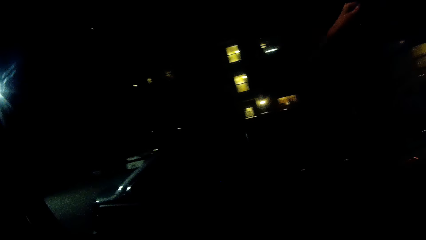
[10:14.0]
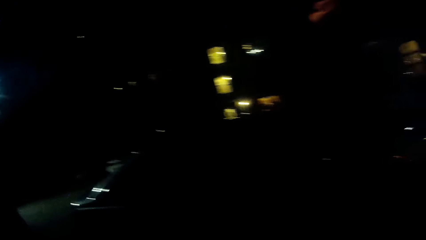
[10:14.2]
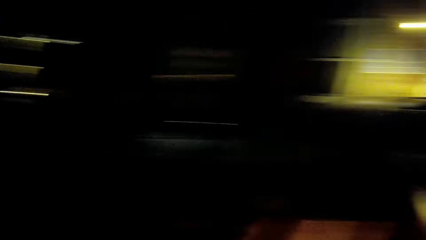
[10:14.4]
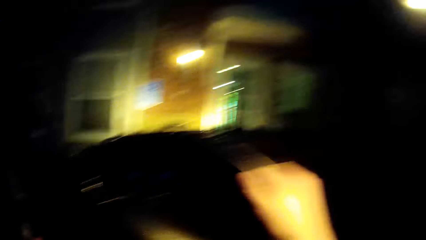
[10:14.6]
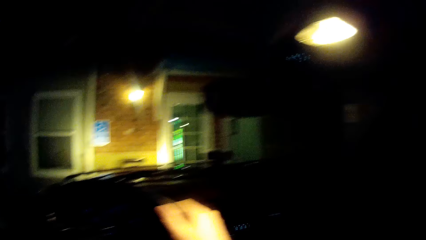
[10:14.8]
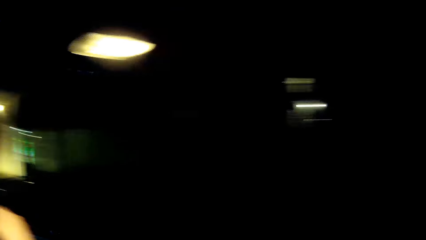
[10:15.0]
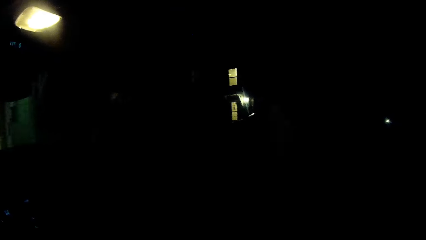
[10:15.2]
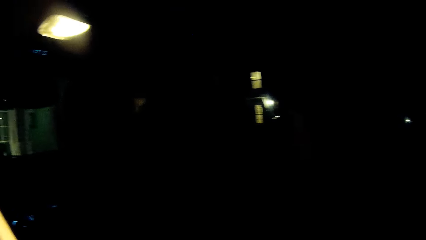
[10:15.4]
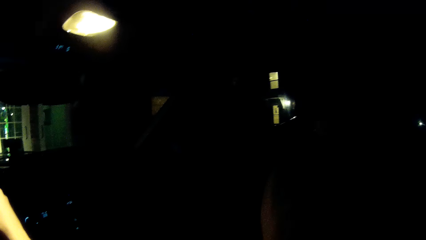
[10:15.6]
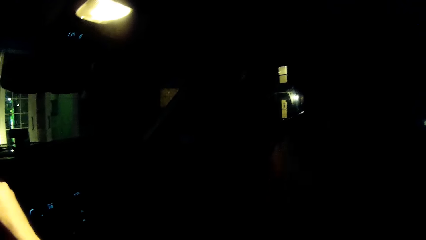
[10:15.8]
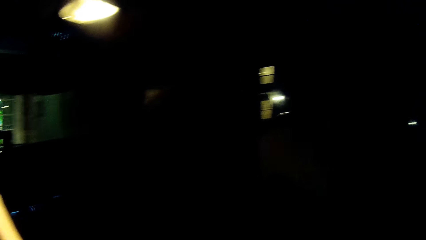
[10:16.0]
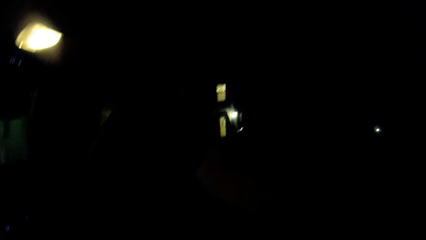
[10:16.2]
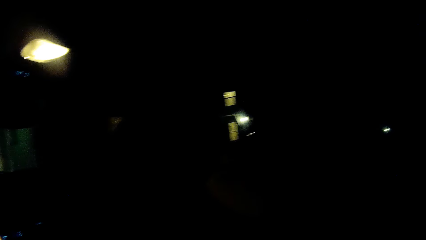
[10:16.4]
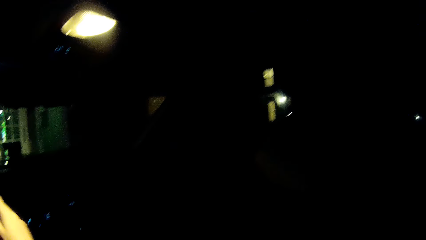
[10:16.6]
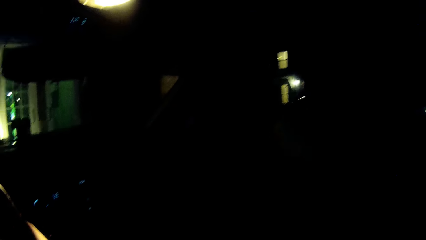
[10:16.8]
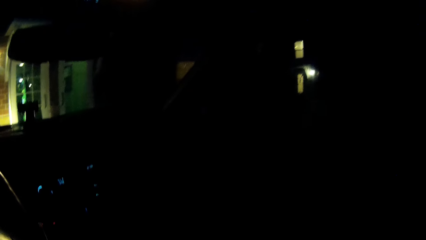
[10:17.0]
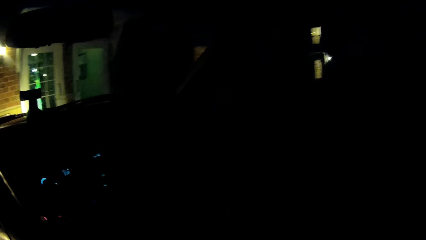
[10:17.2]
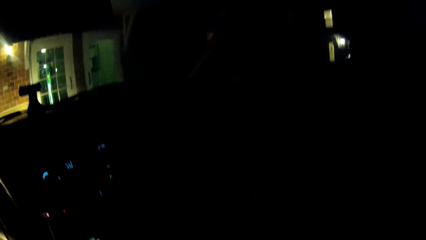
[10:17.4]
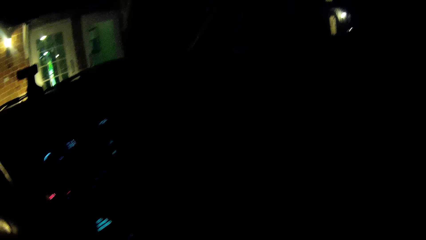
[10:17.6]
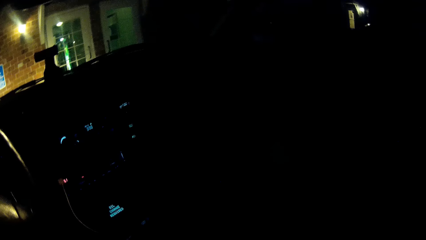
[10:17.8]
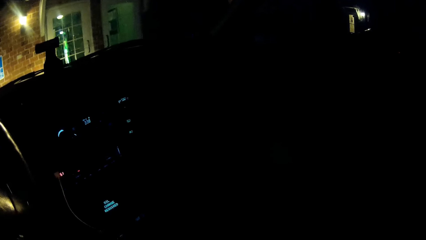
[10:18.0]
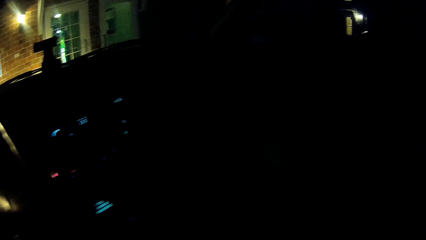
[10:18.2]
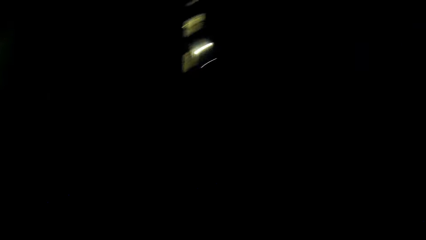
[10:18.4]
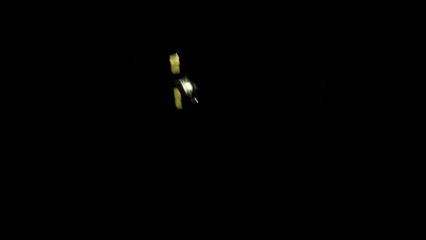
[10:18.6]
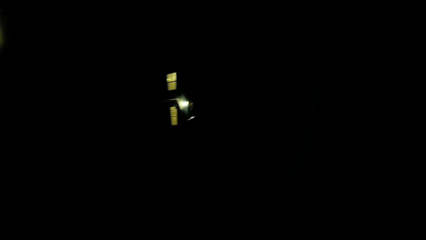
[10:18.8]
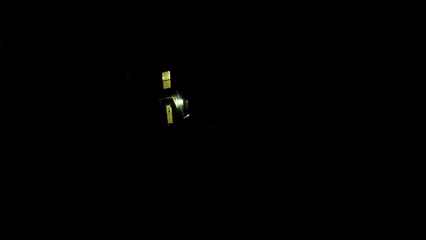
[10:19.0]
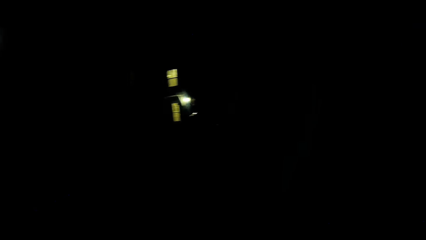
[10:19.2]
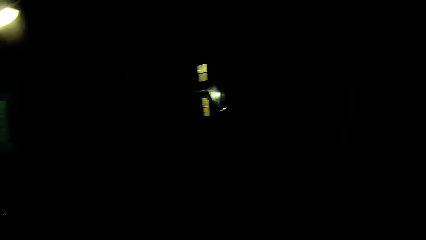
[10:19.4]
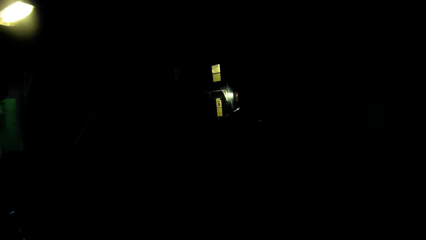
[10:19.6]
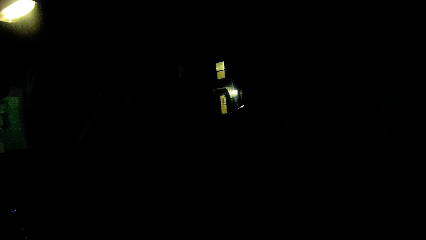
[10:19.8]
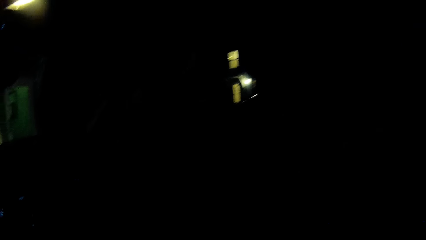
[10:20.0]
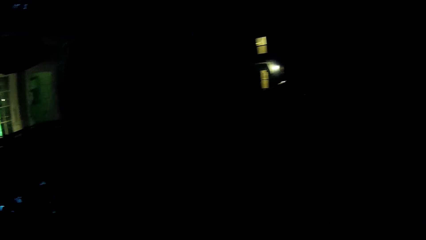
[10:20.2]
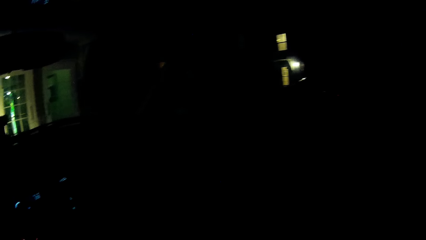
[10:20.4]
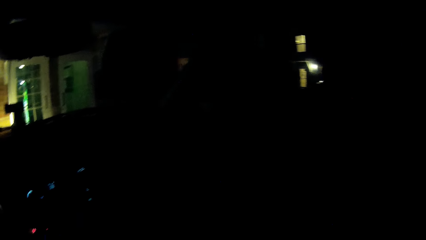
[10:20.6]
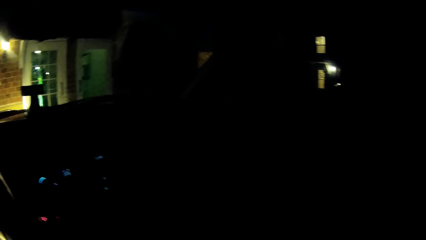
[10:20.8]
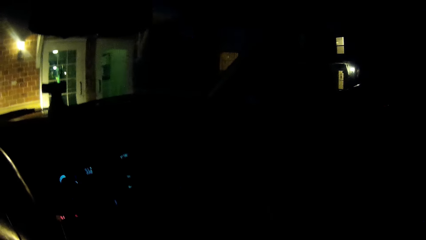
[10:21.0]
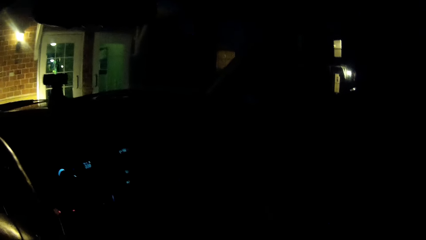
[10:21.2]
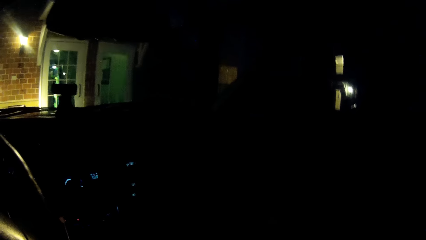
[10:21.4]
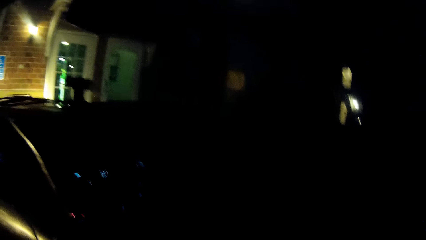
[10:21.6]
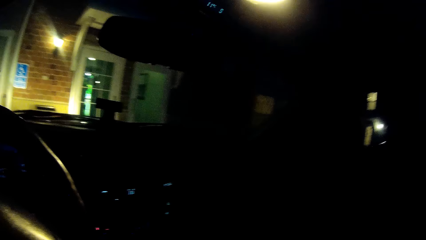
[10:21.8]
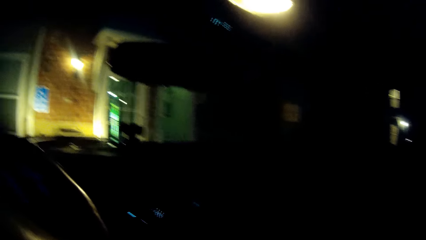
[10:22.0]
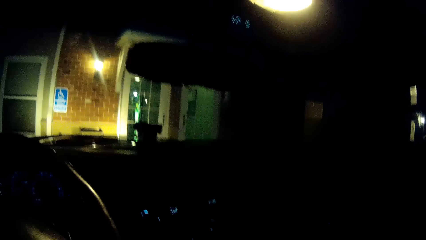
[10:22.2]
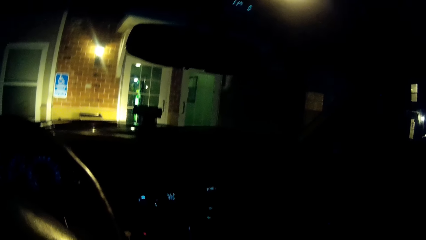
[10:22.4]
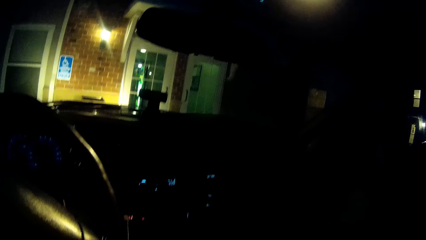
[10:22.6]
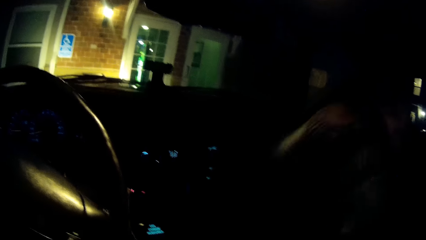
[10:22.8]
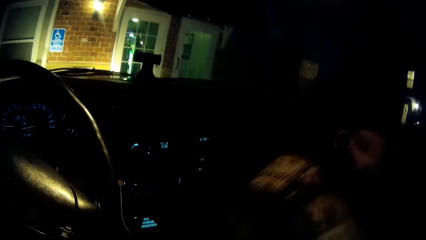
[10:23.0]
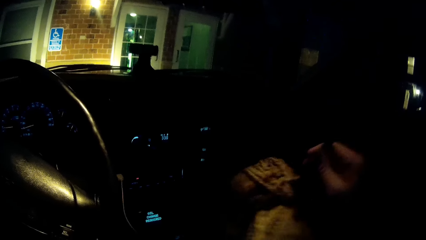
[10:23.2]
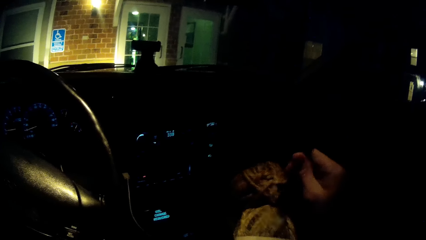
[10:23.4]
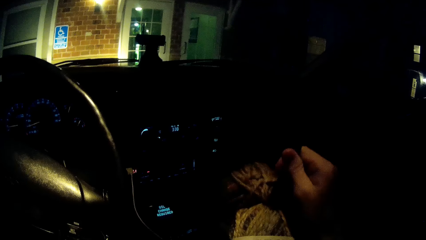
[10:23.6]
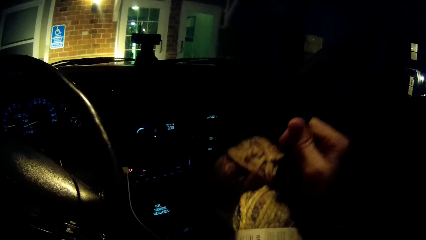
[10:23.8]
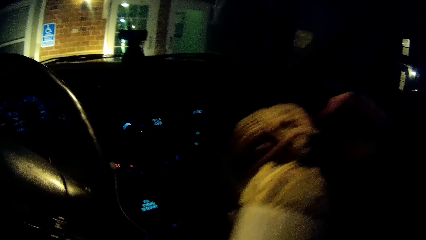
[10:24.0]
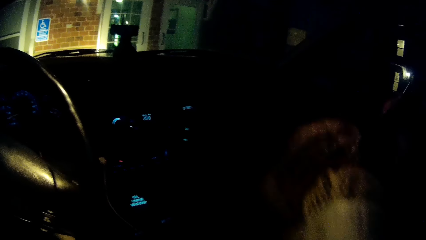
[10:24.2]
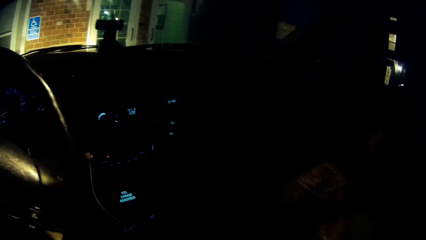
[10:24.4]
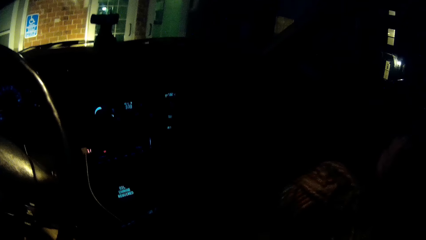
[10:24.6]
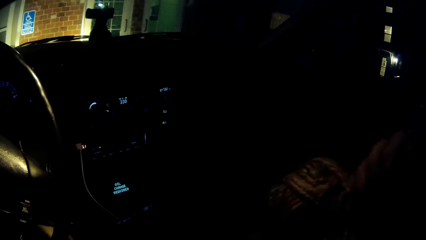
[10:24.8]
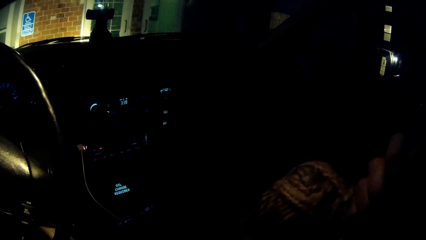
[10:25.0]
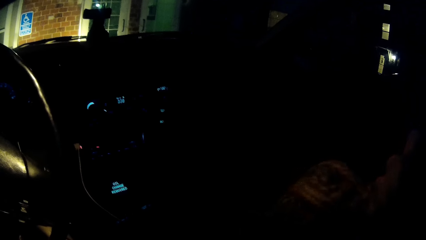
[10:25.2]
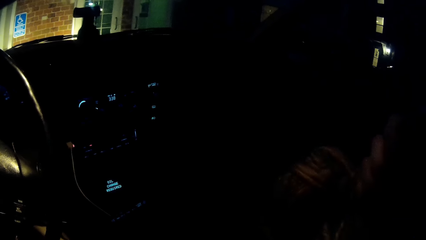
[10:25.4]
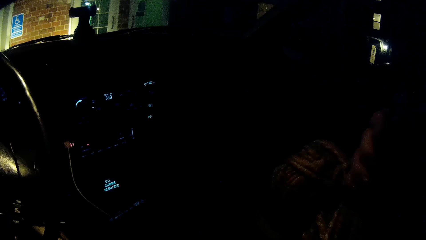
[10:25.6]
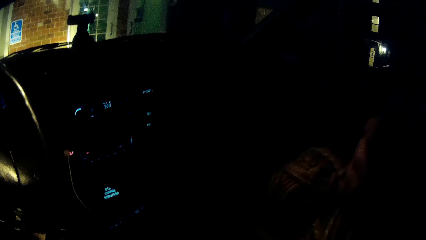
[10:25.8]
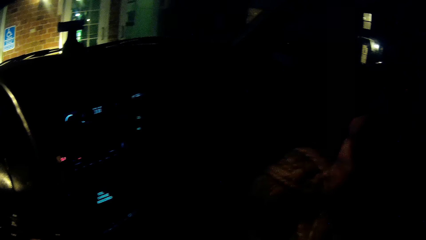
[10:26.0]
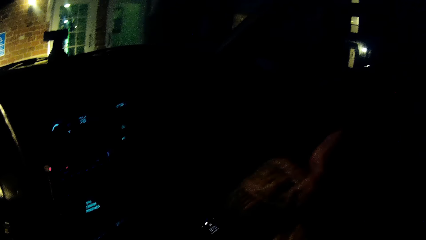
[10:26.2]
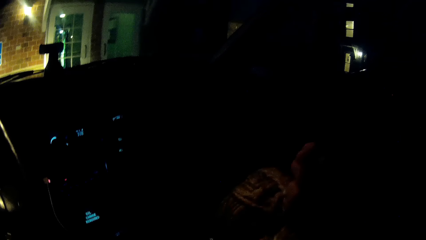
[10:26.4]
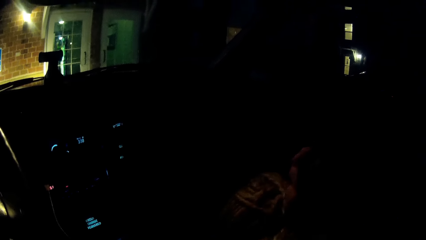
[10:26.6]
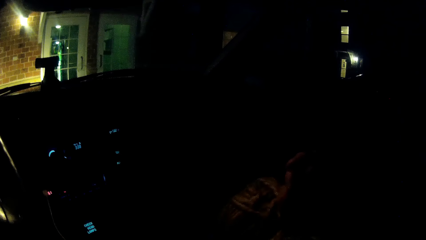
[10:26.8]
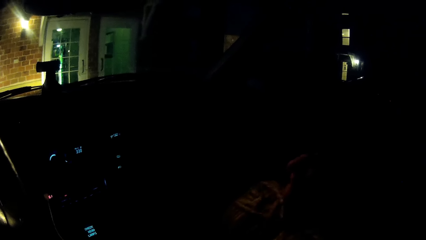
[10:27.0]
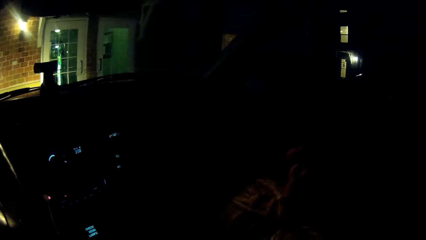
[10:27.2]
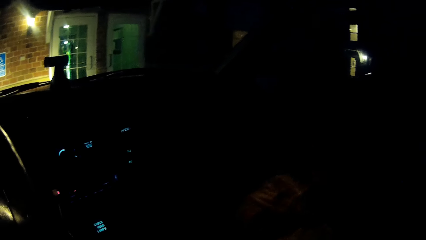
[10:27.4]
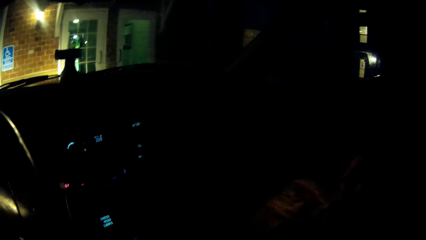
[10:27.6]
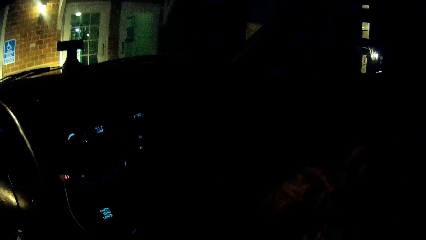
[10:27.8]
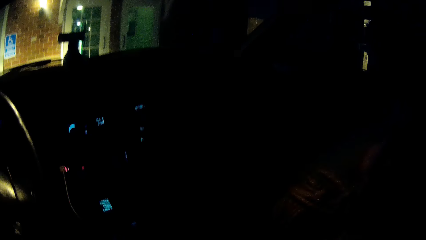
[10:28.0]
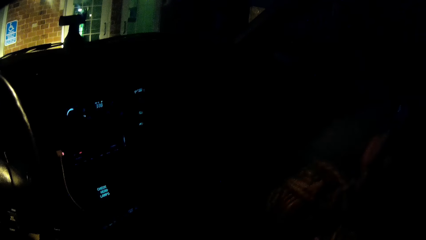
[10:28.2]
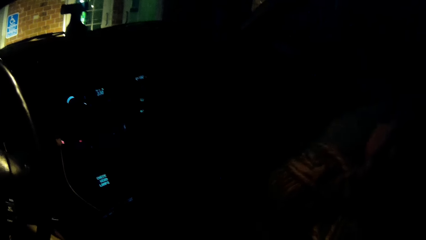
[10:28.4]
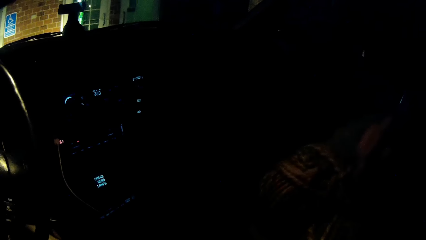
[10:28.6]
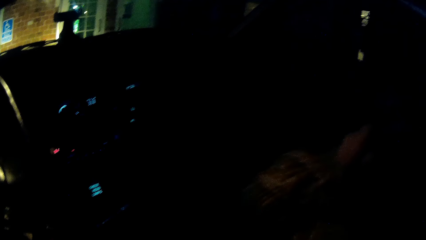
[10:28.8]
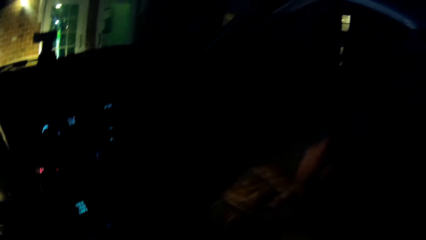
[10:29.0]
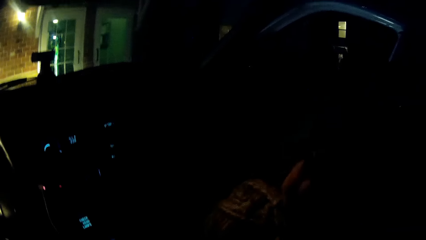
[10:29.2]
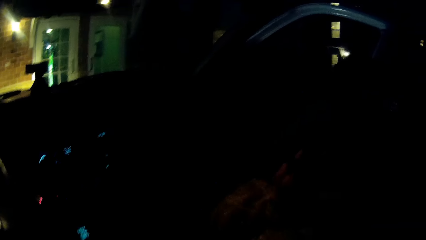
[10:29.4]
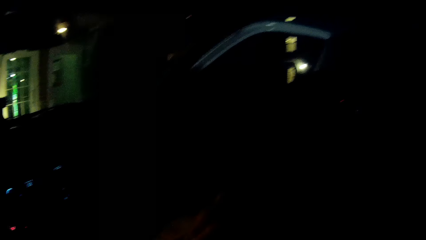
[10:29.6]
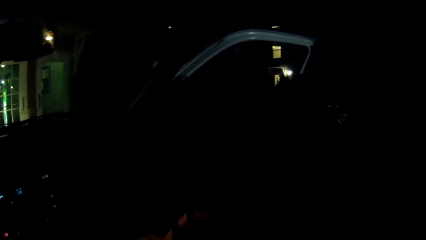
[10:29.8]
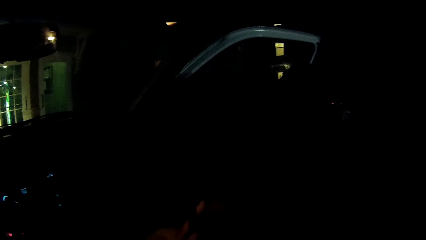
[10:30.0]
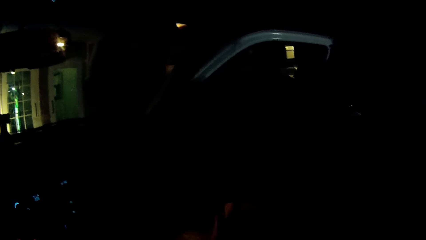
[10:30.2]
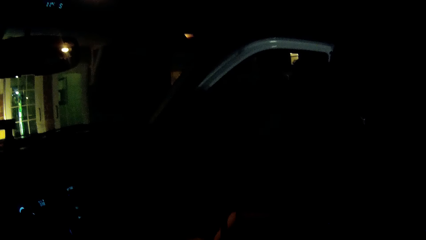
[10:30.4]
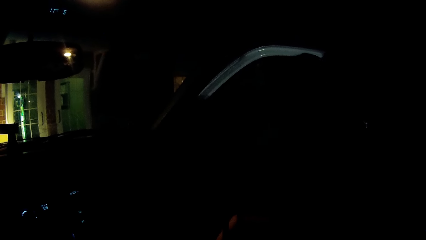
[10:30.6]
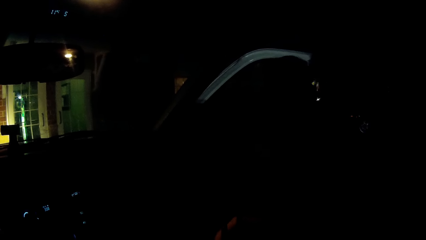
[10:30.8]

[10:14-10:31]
The camera wearer looks around the compound. He removes his right hand from the steering. He holds something and places something on a car seat. A woman opens the door of the car. The camera wearer opens the car door.
